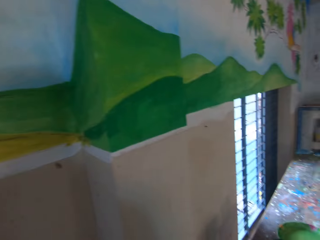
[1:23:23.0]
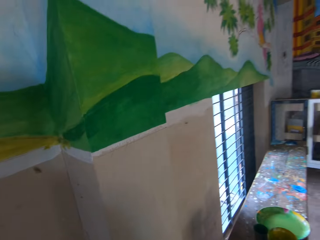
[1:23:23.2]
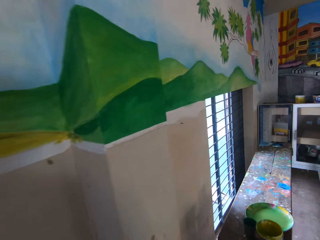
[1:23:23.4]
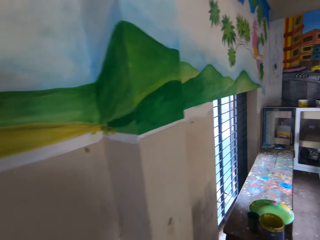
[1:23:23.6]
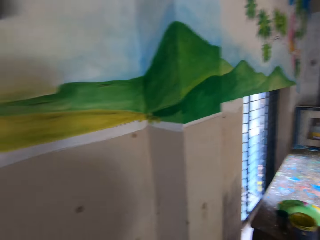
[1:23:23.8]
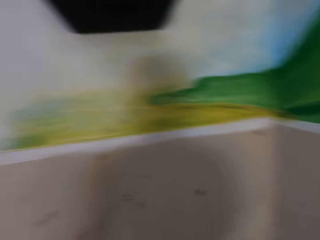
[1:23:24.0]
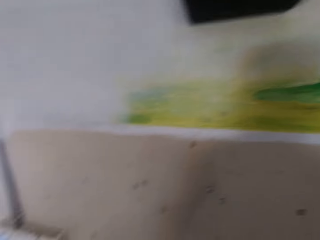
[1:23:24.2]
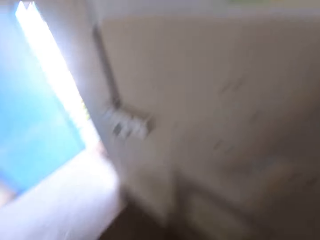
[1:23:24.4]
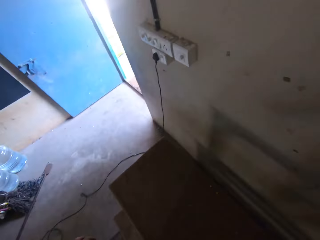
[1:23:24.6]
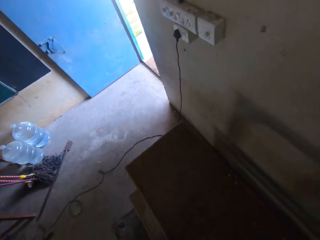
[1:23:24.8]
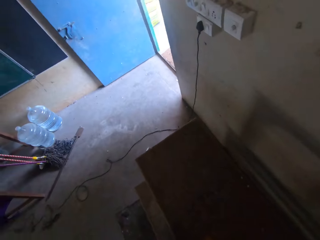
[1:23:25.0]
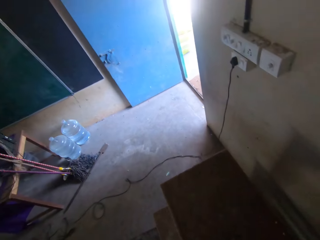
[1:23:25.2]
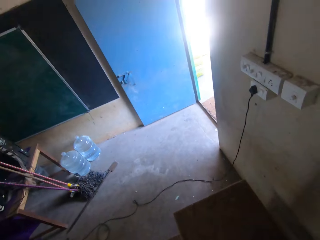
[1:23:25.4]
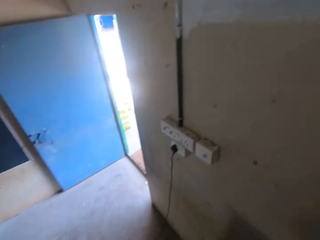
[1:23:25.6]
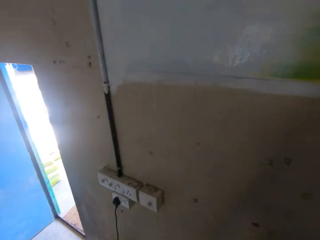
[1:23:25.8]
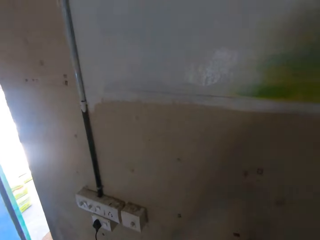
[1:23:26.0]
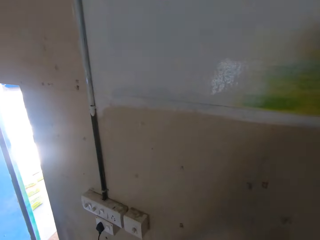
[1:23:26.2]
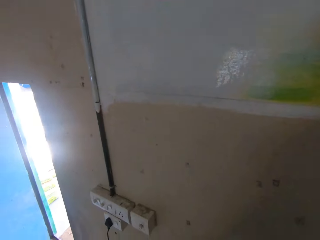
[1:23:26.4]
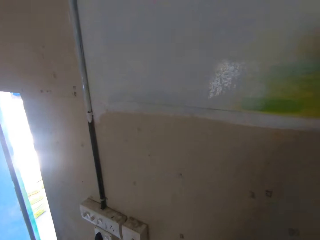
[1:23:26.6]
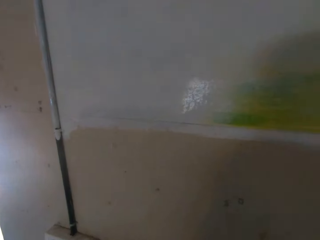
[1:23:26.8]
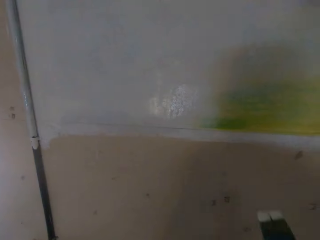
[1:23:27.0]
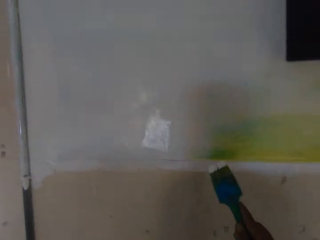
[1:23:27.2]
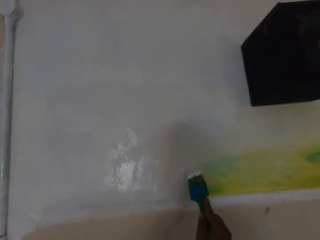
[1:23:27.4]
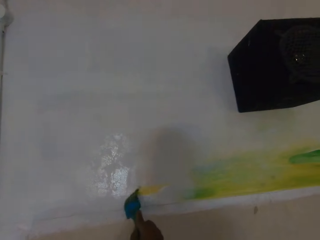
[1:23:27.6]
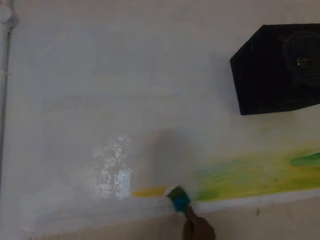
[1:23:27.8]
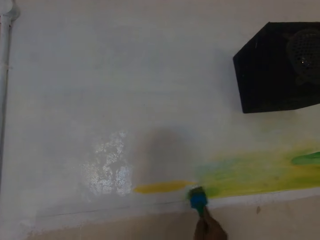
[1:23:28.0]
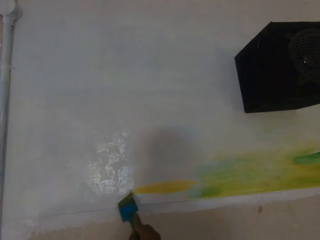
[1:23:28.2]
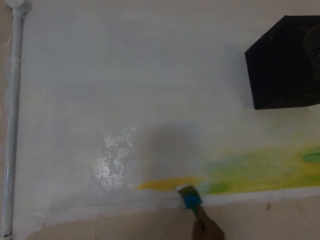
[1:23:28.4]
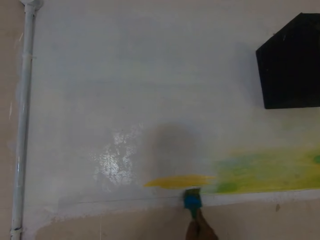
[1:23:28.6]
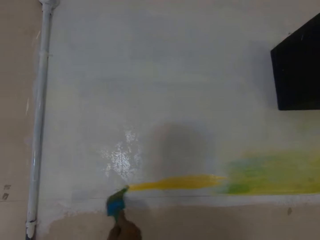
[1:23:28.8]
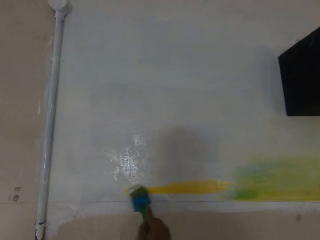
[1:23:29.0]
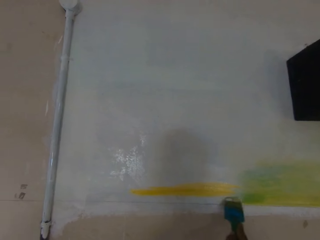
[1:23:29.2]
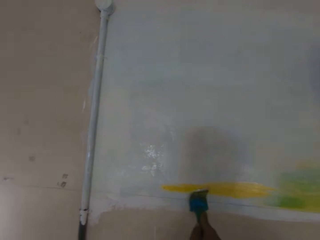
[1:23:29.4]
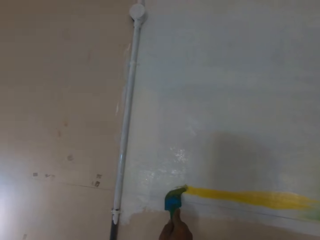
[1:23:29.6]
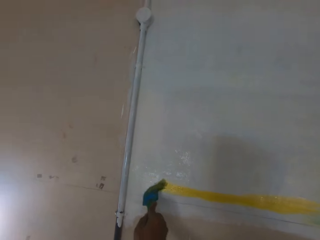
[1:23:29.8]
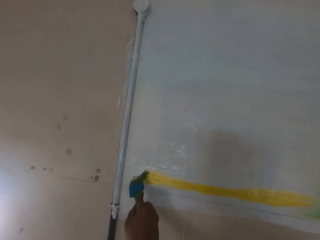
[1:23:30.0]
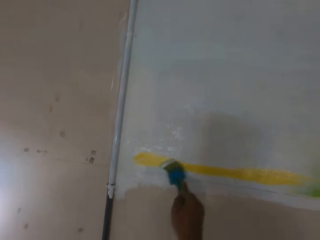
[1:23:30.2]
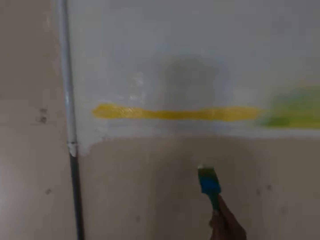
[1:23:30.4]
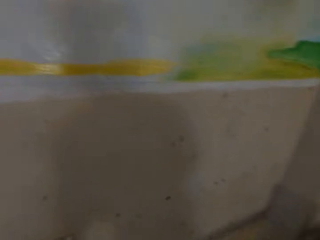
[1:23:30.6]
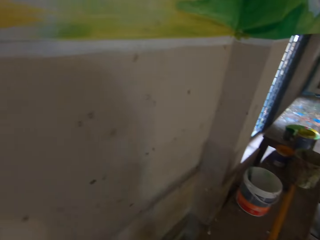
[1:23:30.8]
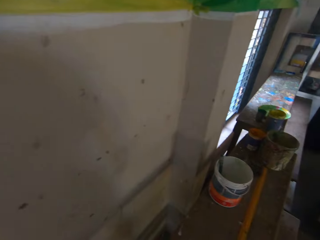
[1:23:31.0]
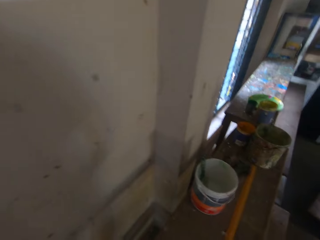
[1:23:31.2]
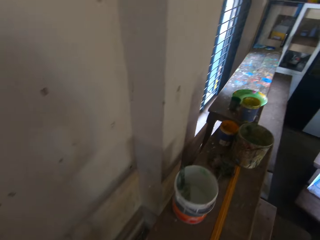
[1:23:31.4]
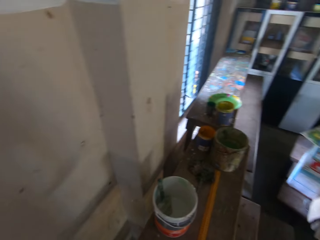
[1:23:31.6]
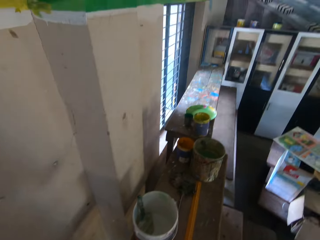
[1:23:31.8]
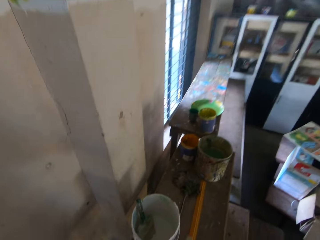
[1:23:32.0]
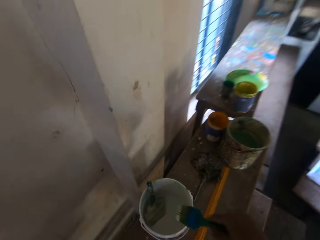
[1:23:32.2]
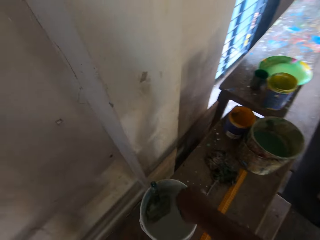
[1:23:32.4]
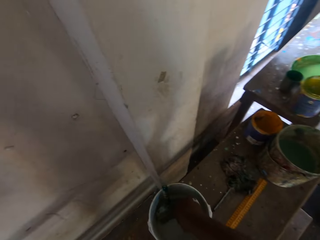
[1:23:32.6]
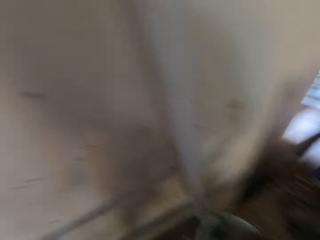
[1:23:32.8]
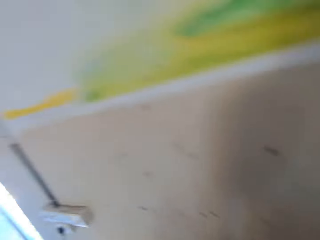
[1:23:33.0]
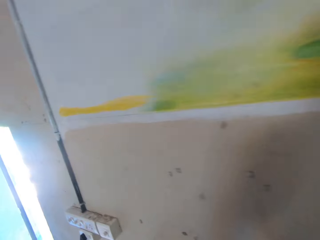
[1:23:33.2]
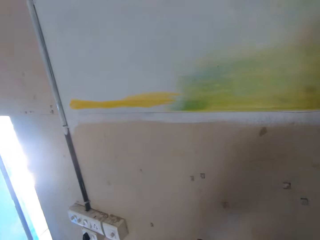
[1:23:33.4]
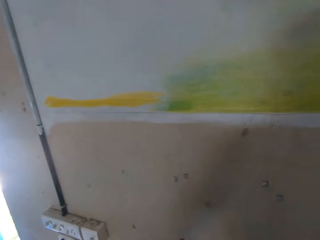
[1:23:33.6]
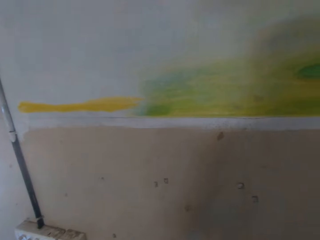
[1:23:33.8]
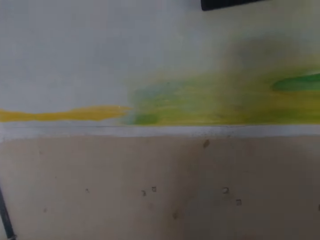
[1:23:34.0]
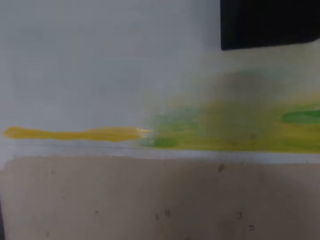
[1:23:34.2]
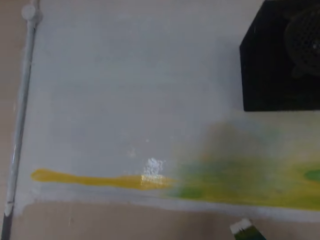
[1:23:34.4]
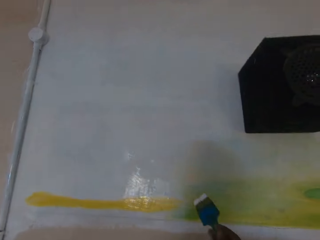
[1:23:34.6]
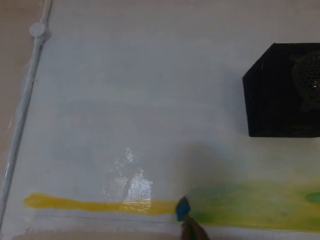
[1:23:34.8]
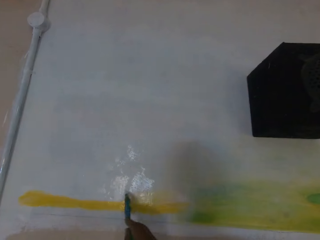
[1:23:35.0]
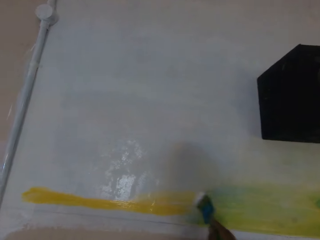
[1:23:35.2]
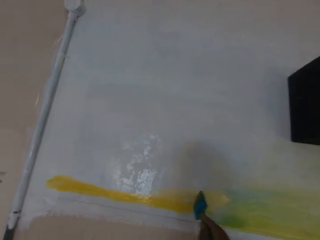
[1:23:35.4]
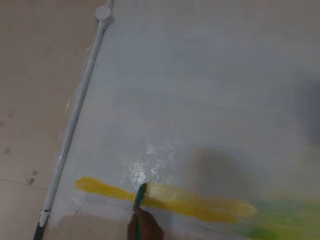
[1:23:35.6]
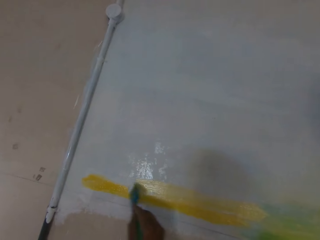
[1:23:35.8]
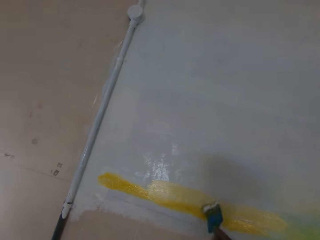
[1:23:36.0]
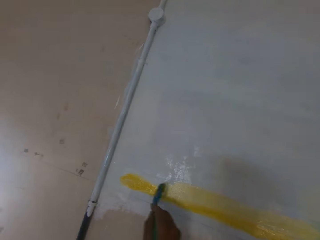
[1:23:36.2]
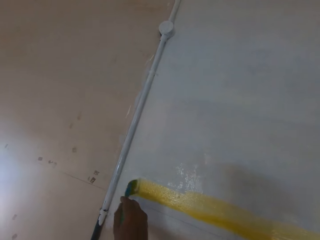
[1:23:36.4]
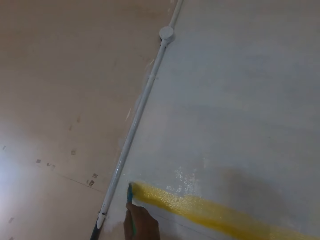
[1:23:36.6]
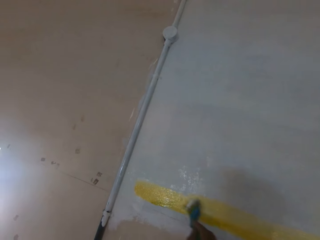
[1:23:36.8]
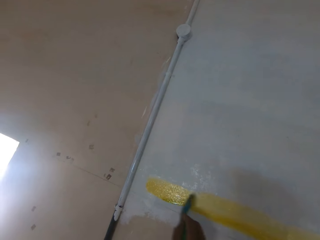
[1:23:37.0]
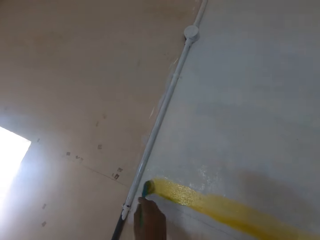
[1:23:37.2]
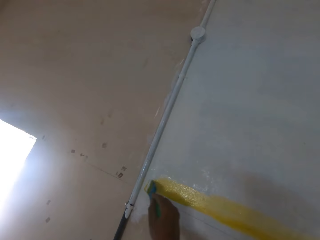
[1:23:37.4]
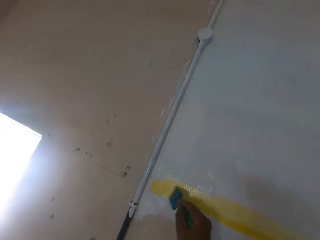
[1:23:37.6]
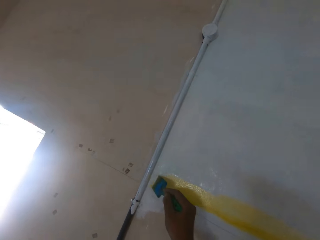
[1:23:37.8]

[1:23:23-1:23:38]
The camera wearer looks around. He paints the wall with the paint brush in his right hand. He dips the paint brush in his right hand into the container of paint on the work platform. He paints the wall with the paint brush in his right hand.

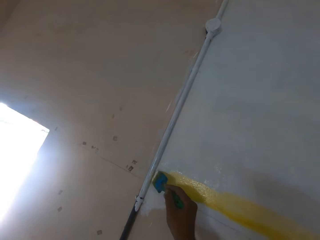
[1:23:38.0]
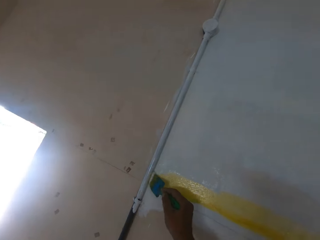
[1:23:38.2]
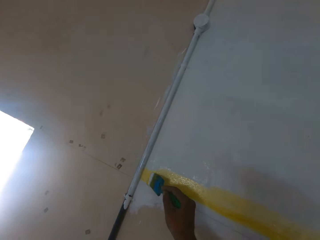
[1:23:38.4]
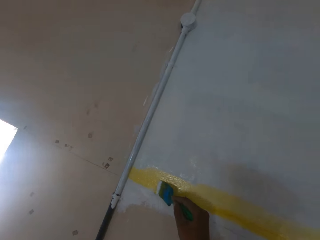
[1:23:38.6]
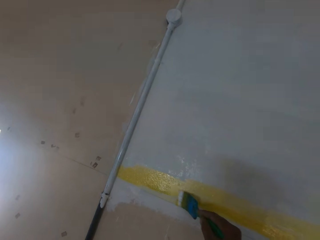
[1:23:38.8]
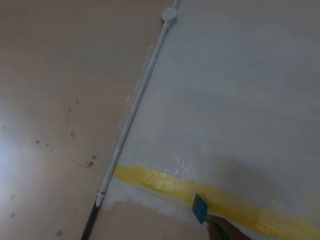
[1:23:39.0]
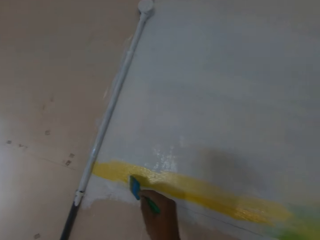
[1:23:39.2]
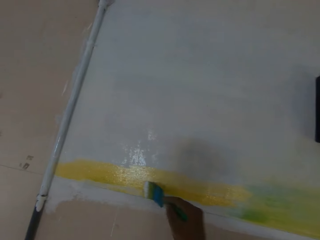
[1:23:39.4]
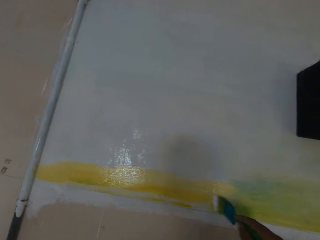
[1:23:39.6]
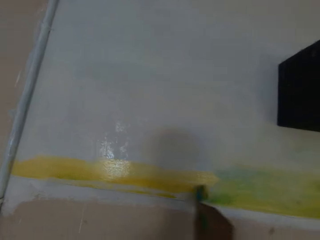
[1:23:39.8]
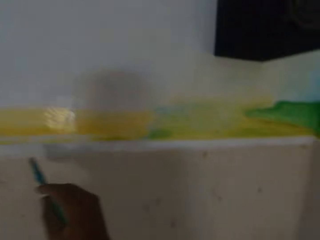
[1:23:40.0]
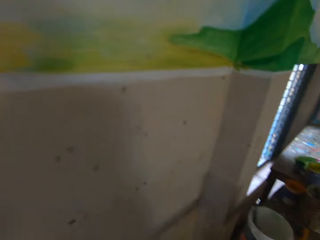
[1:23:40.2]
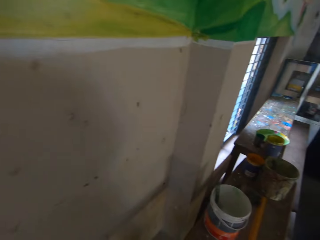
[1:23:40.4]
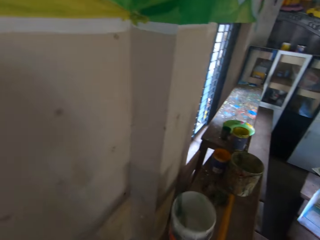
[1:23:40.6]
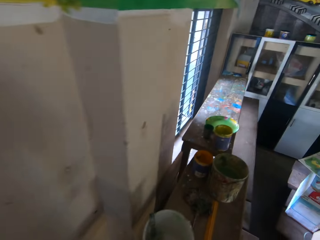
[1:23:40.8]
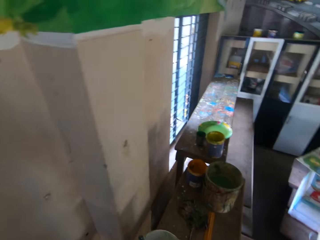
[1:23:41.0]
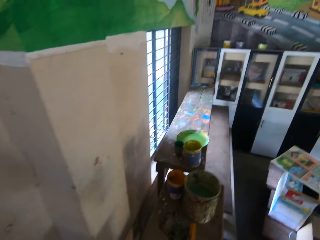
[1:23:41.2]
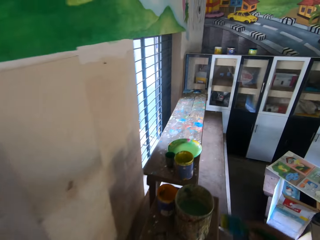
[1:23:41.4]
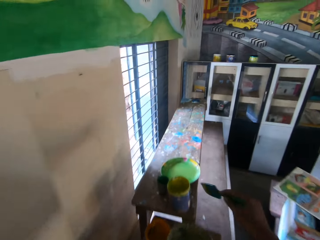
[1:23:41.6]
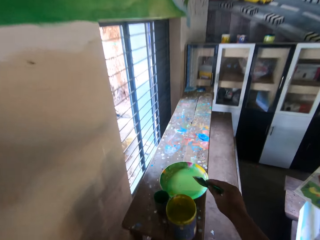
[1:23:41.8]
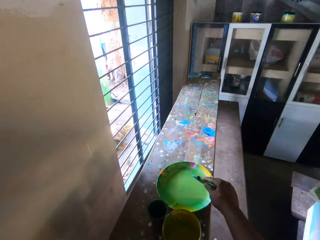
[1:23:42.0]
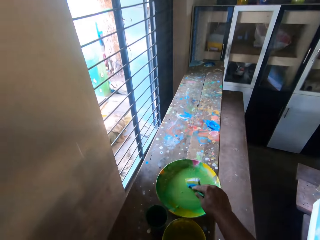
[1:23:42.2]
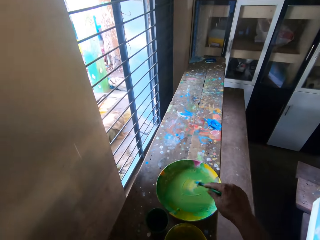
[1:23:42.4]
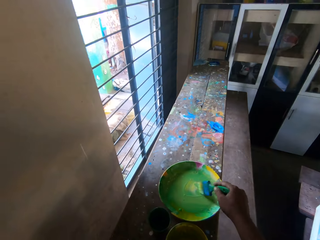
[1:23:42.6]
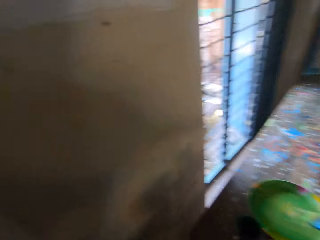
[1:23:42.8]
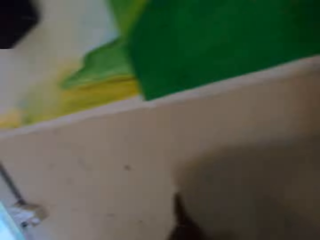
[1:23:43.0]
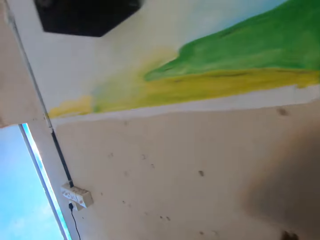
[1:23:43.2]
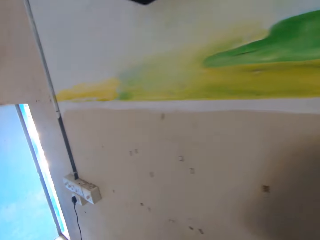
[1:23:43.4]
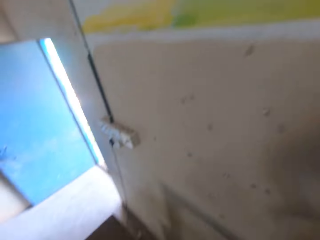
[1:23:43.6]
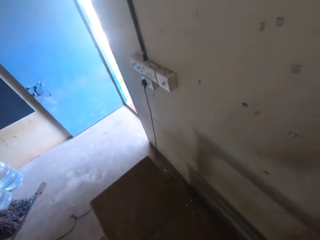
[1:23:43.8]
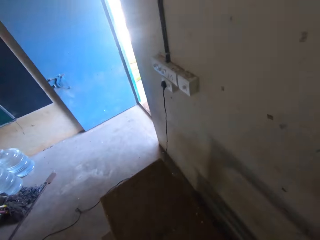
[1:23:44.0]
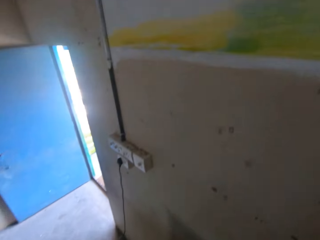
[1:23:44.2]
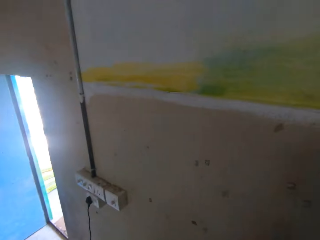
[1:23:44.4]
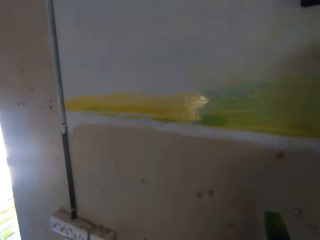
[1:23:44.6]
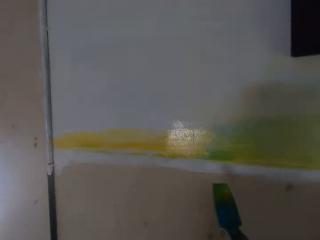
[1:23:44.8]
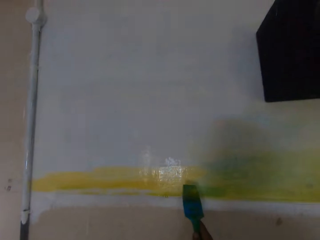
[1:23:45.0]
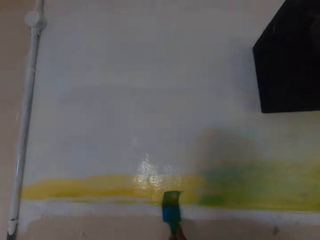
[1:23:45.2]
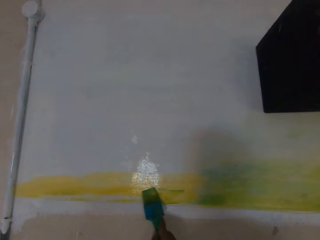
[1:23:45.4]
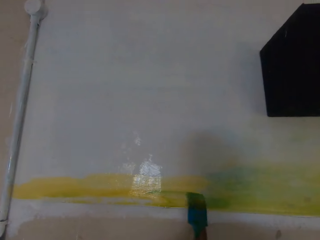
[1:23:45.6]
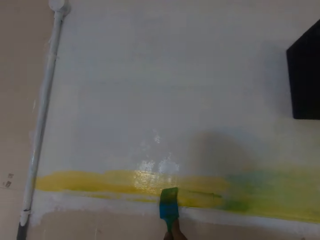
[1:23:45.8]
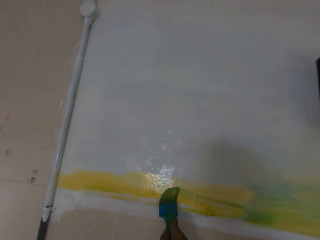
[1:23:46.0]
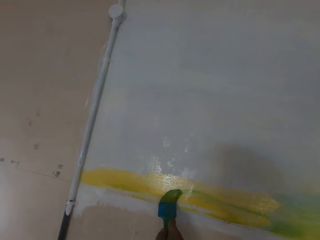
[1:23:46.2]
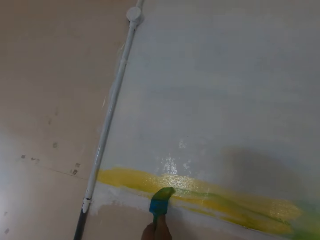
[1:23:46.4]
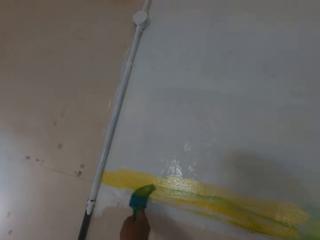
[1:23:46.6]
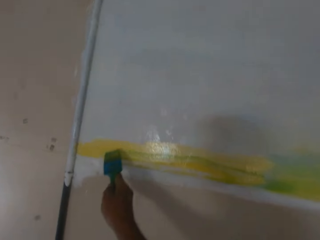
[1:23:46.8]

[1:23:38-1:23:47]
The camera wearer rubs the paint brush in his right hand in a bowl of paint on a work platform. He dips the brush in the paint. He paints the wall with the paint brush in his right hand.
